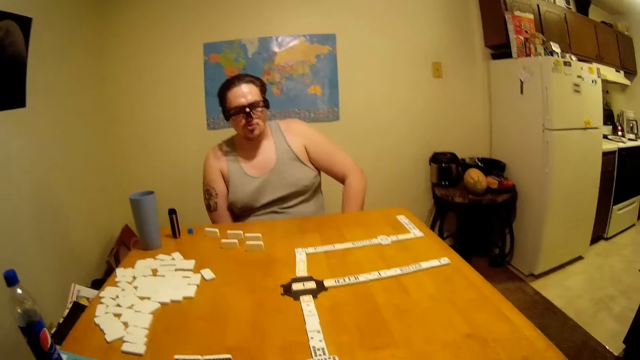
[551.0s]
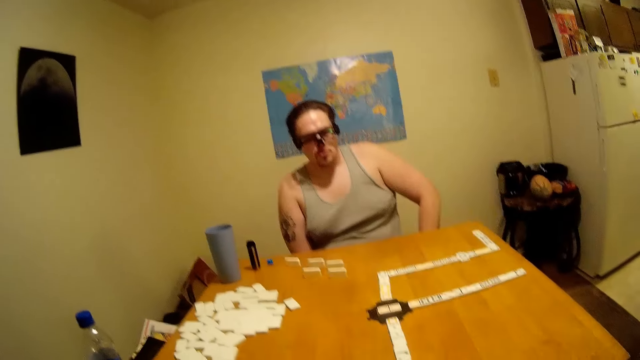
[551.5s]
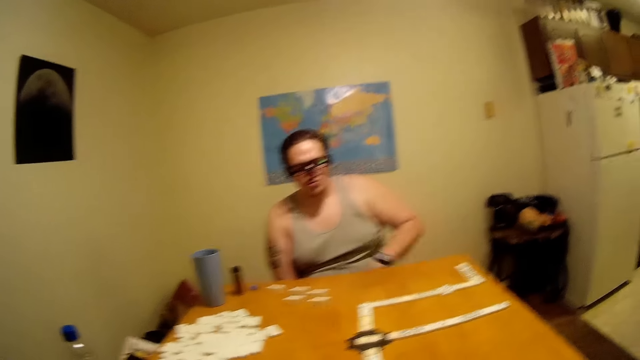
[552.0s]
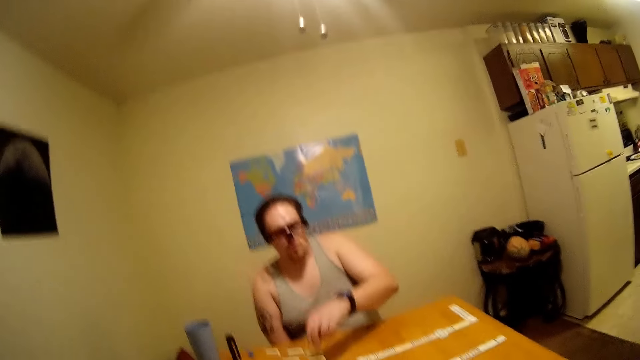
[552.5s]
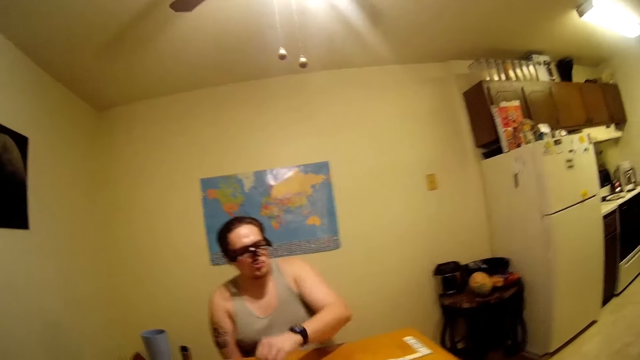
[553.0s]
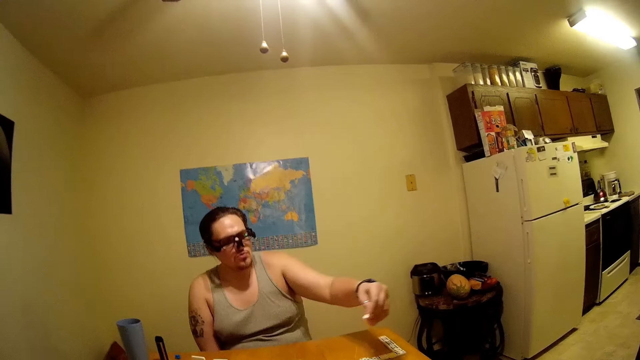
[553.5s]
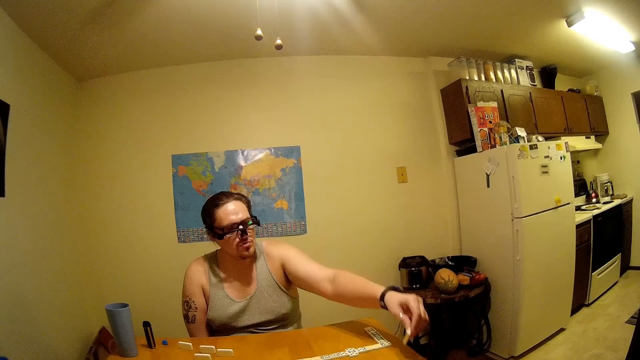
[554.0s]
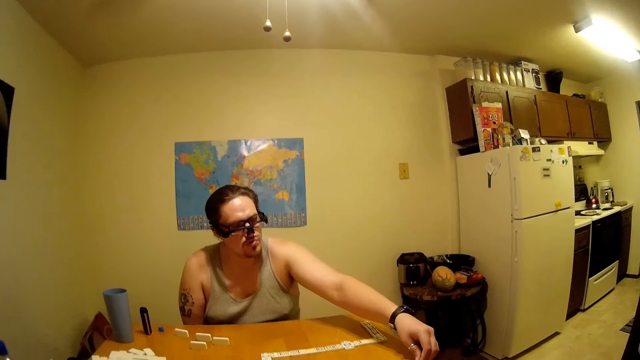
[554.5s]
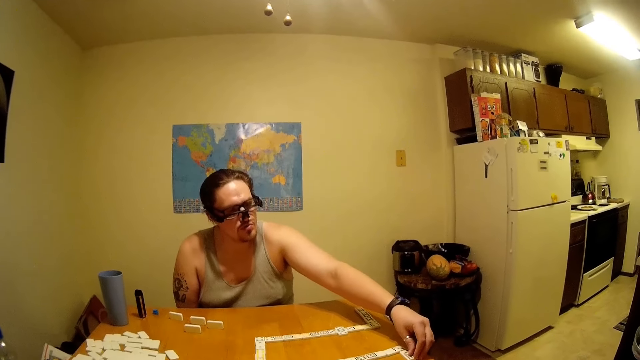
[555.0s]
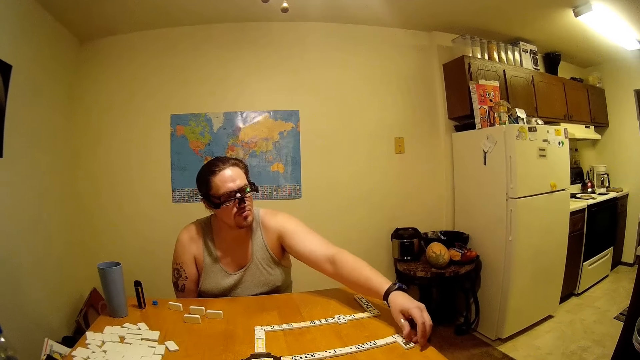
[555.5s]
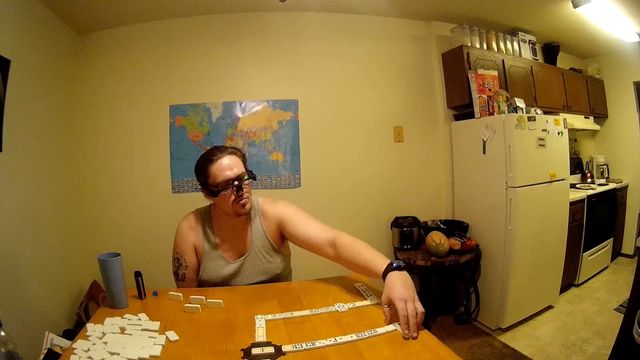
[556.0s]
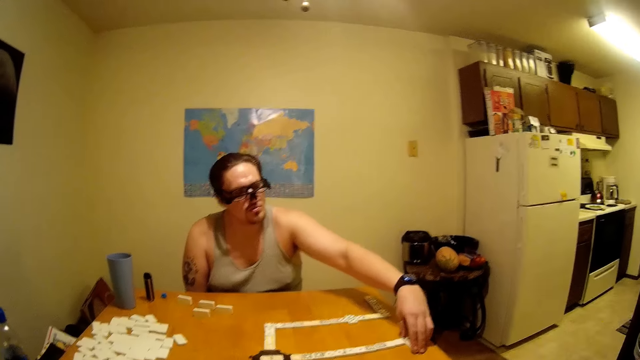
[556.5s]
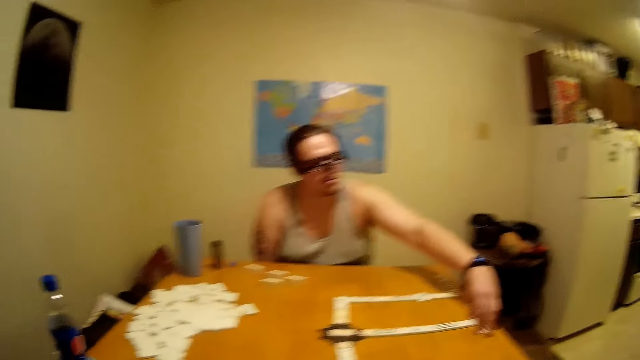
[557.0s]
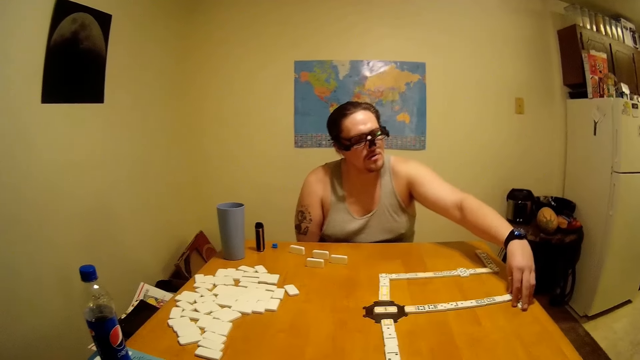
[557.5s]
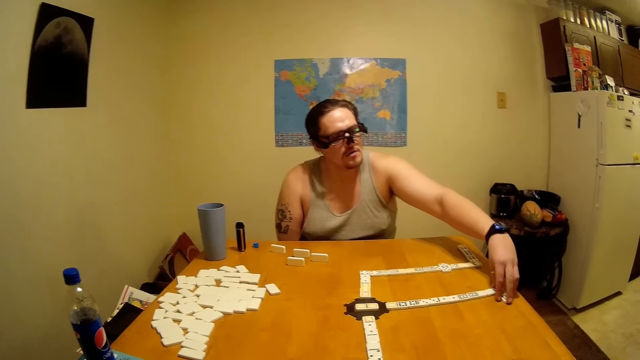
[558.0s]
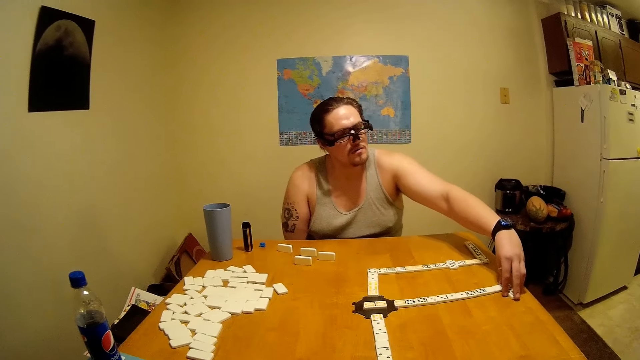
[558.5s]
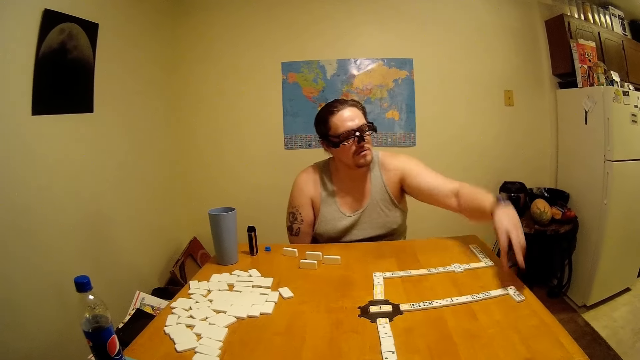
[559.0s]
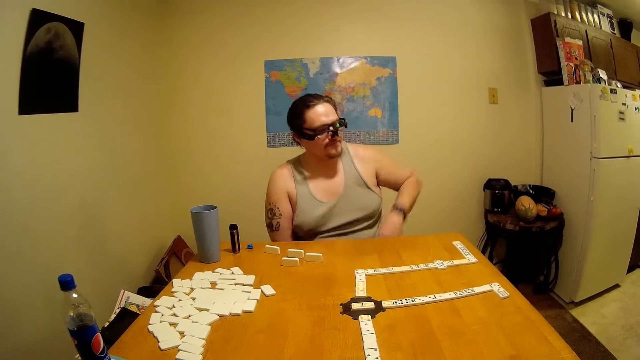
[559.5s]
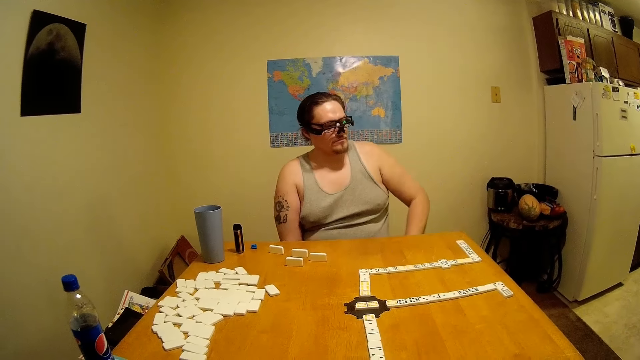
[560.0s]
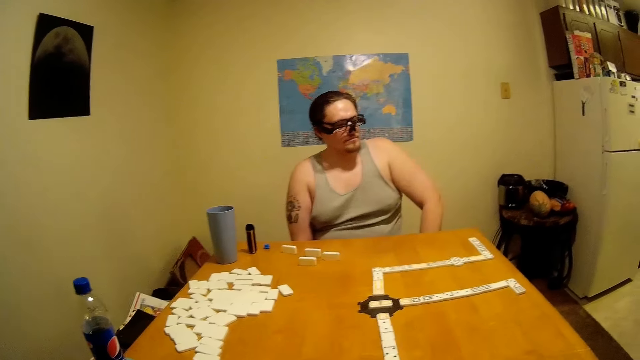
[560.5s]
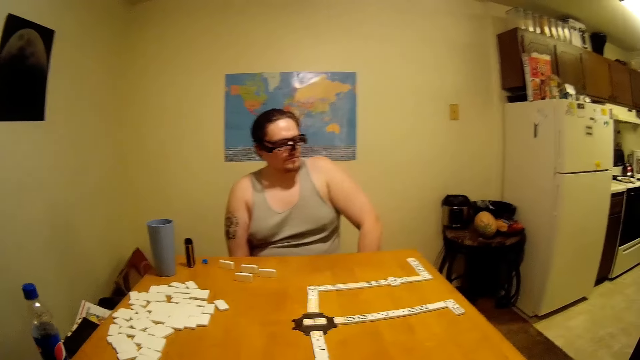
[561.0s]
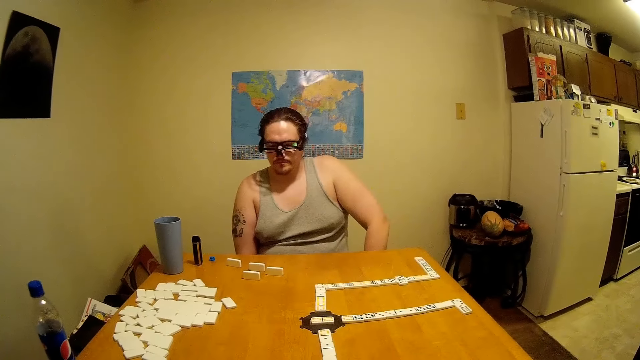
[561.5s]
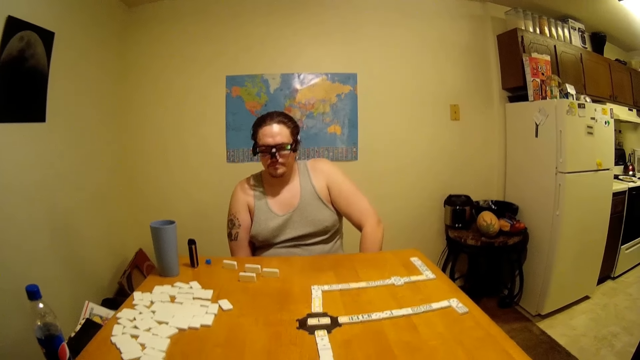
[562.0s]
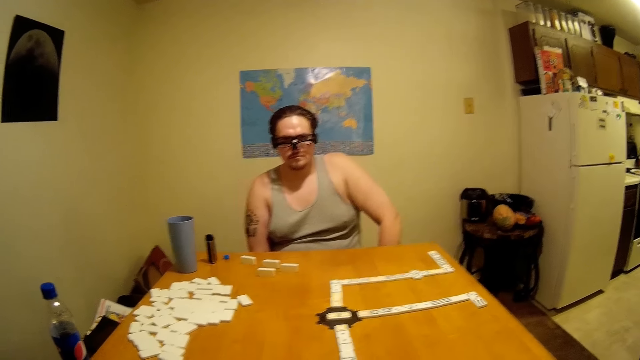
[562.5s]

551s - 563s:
A man plays dominoes on the table and picks a tile. He puts the tile on the table. He puts the tile on the table again.

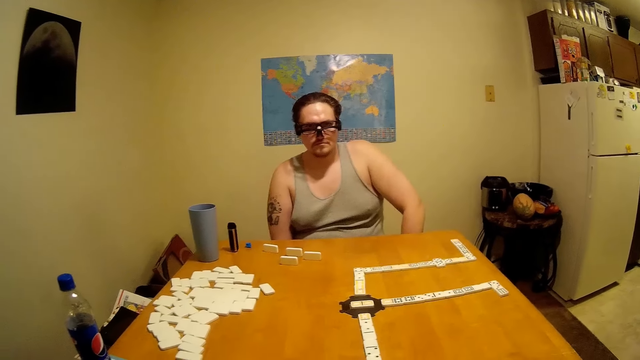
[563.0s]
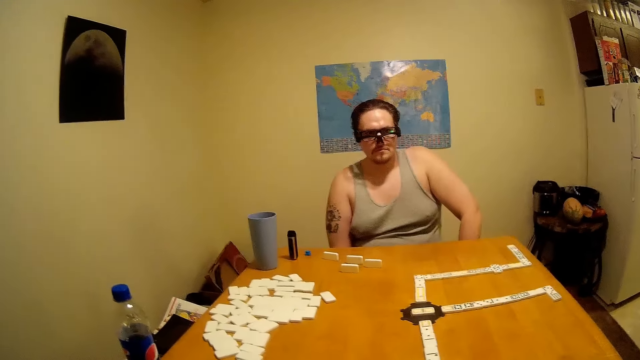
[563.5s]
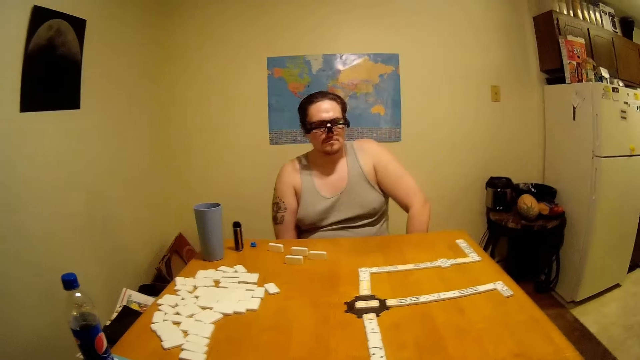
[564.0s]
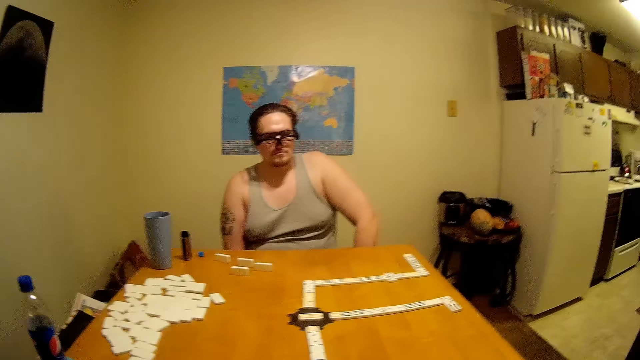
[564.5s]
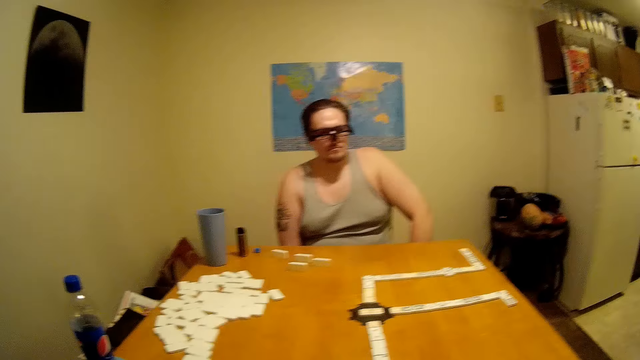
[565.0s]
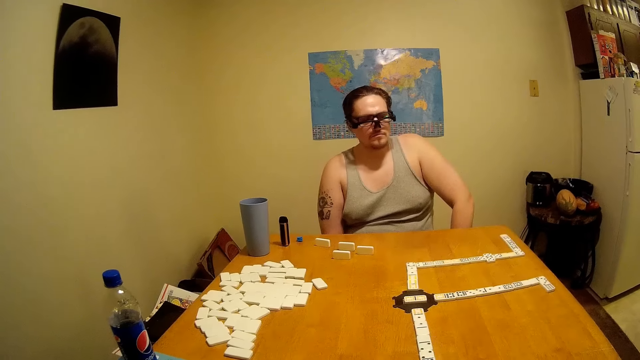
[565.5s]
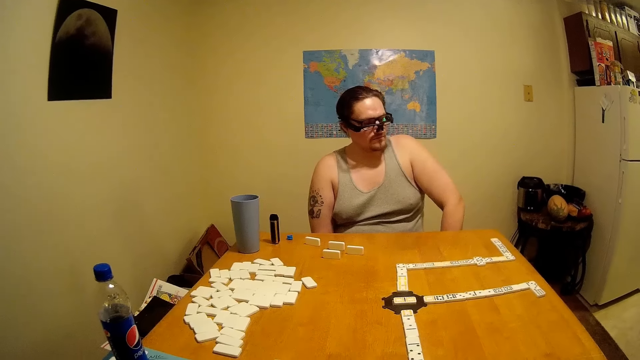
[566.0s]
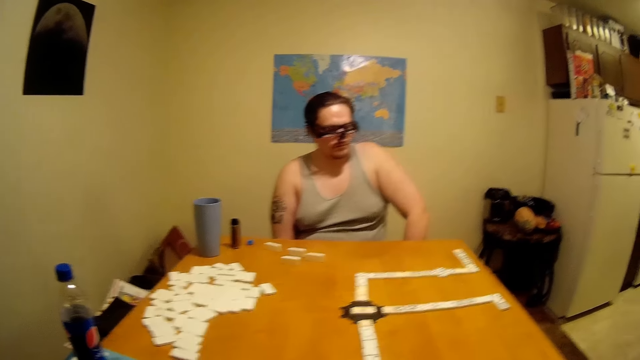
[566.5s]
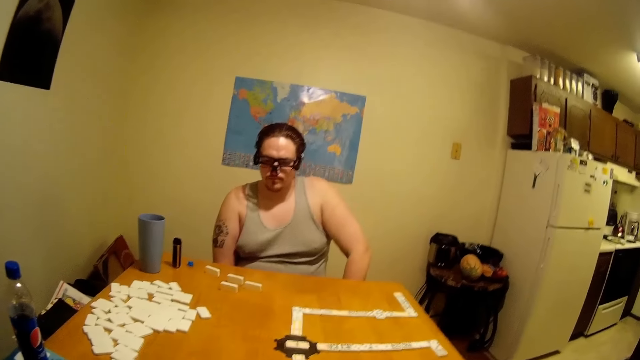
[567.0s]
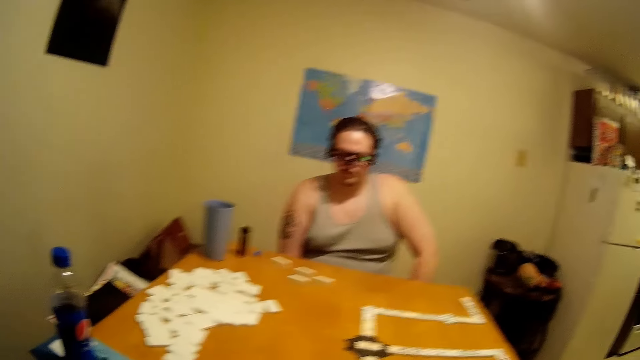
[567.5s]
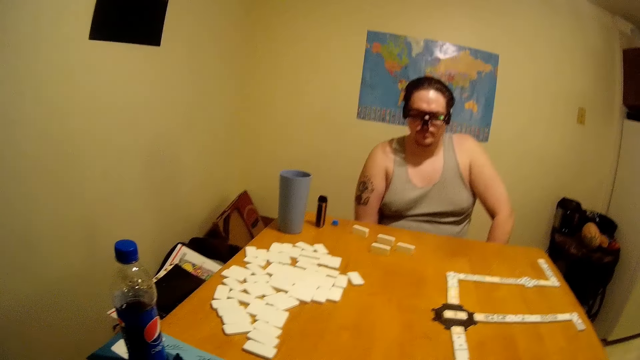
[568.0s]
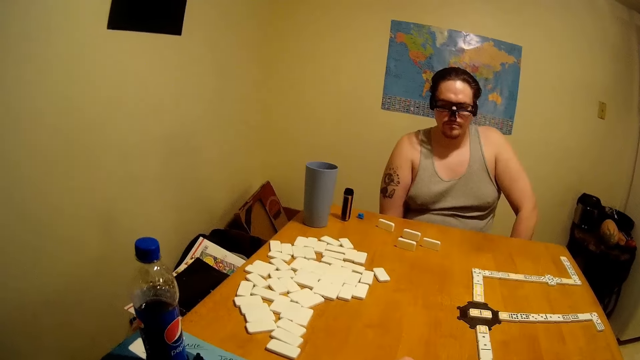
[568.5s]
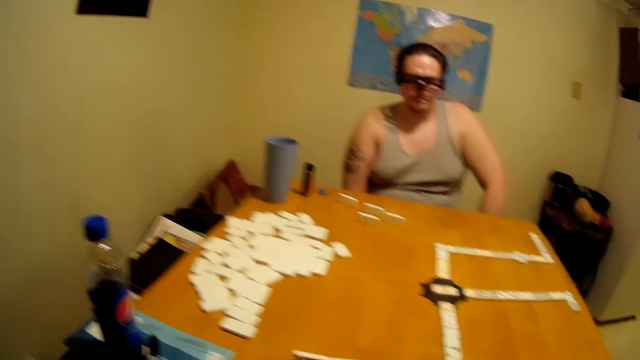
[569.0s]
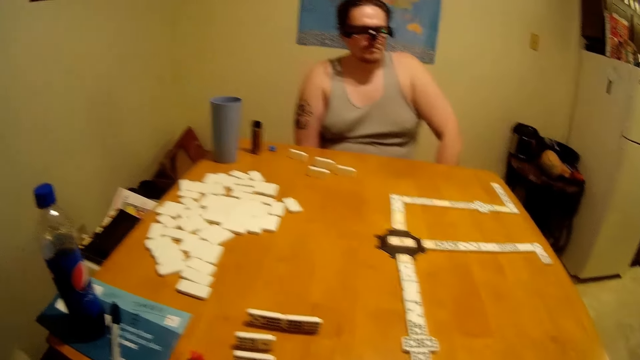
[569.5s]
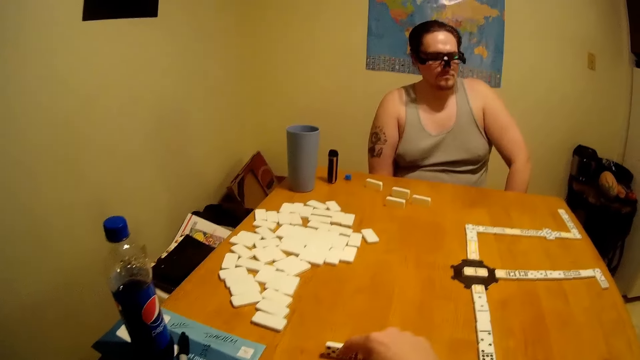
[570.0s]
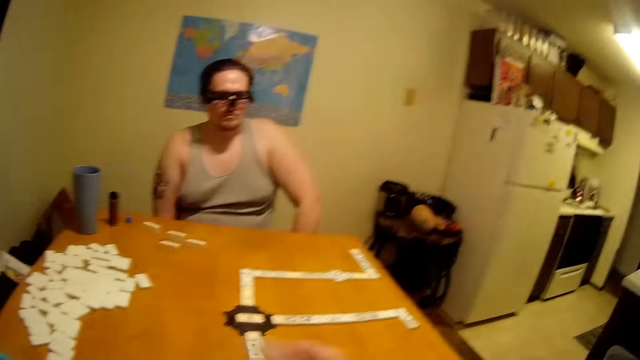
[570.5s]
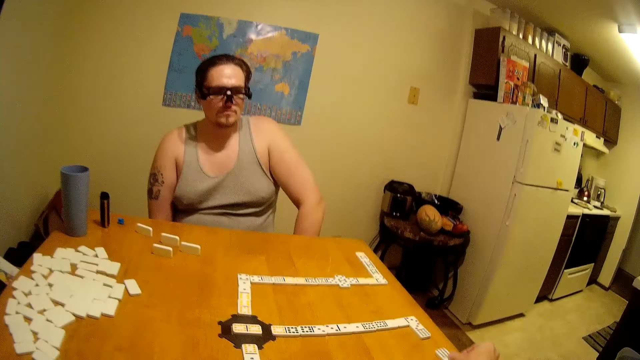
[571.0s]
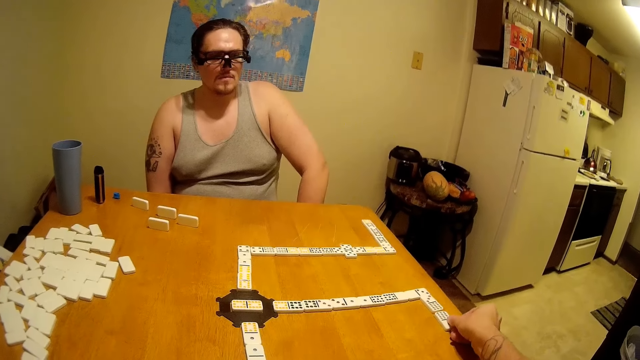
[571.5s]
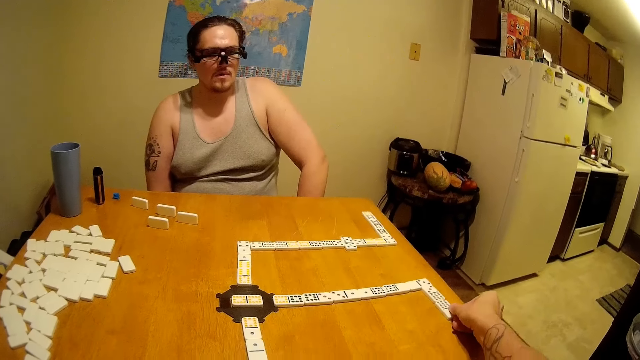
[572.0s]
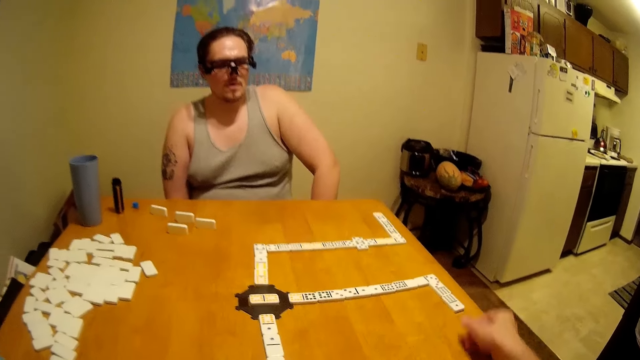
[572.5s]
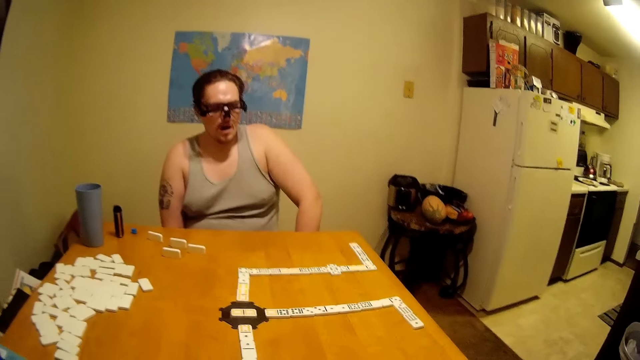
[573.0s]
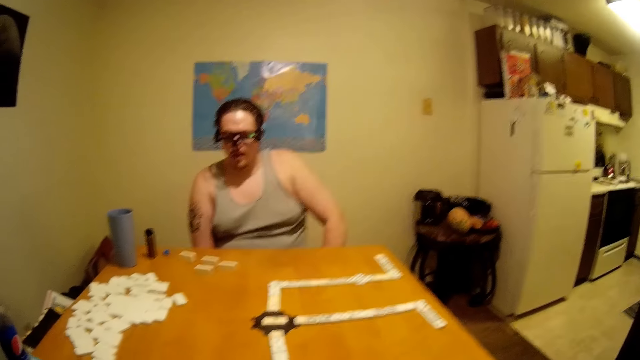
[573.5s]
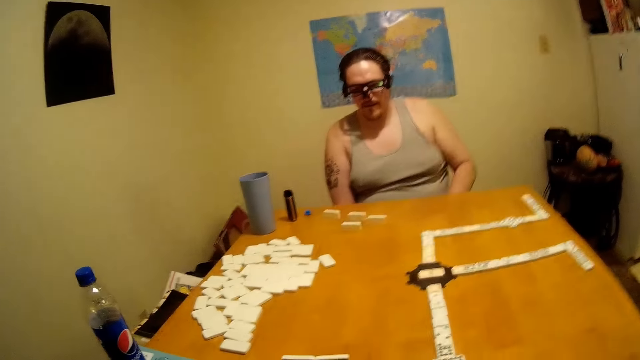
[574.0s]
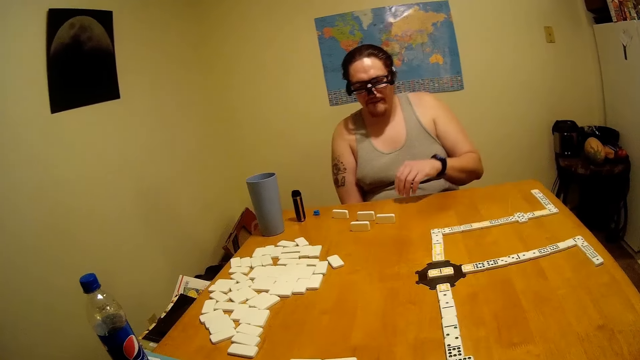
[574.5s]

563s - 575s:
The camera wearer picks a tile, plays dominoes on the table, and puts the tile on the table.
